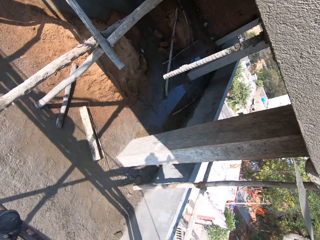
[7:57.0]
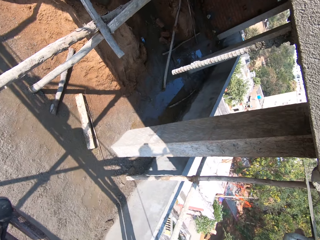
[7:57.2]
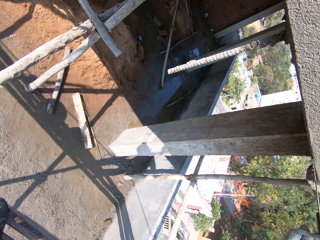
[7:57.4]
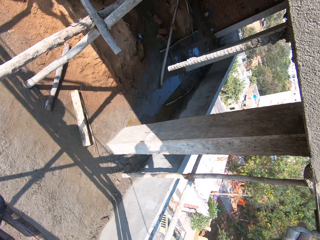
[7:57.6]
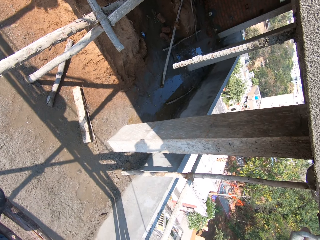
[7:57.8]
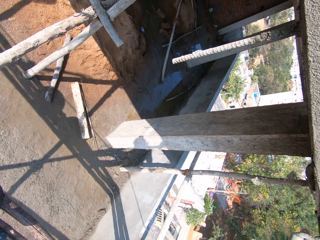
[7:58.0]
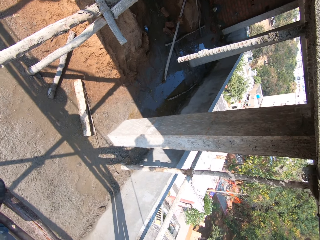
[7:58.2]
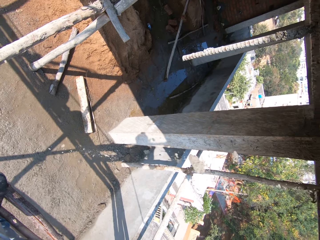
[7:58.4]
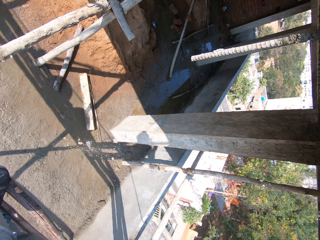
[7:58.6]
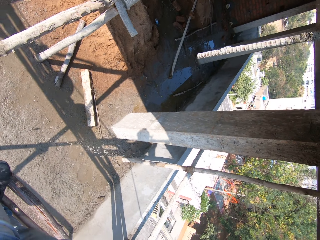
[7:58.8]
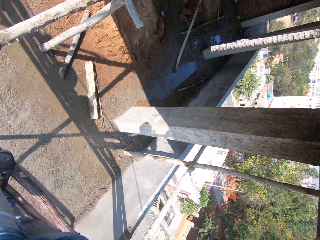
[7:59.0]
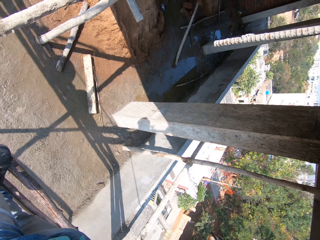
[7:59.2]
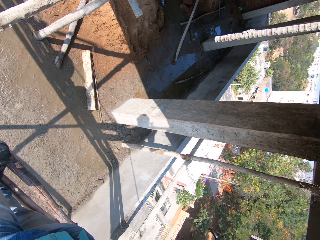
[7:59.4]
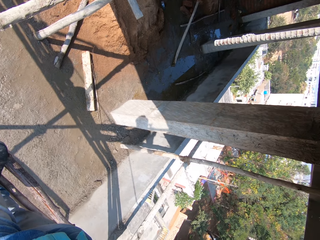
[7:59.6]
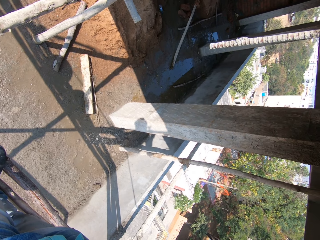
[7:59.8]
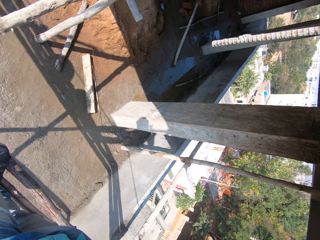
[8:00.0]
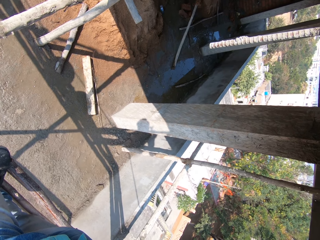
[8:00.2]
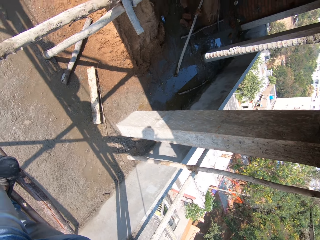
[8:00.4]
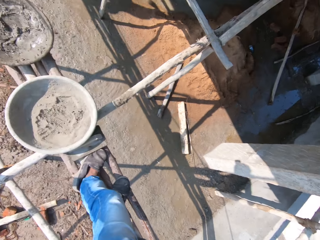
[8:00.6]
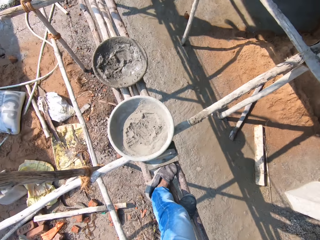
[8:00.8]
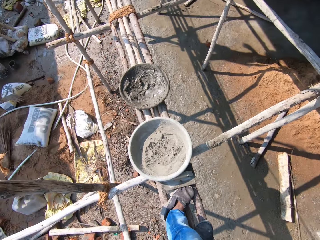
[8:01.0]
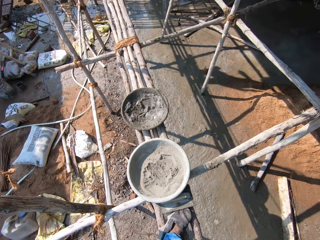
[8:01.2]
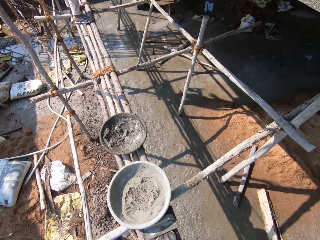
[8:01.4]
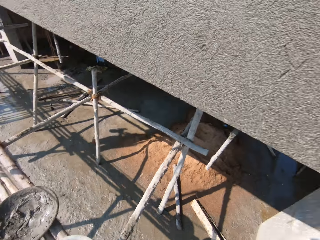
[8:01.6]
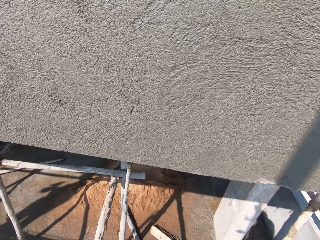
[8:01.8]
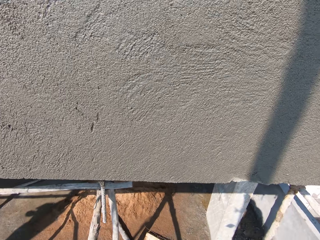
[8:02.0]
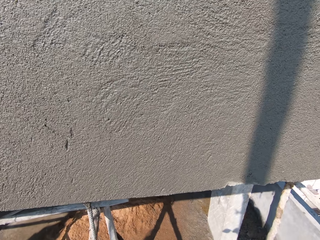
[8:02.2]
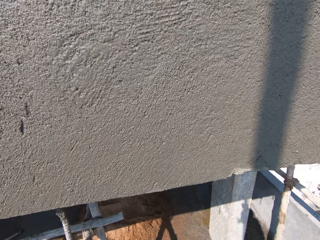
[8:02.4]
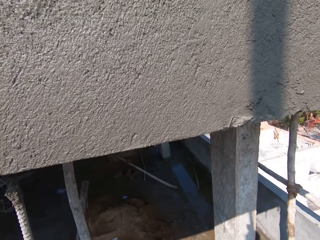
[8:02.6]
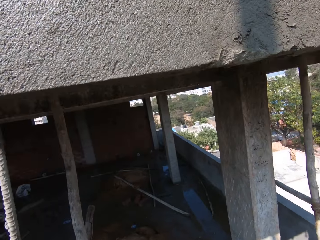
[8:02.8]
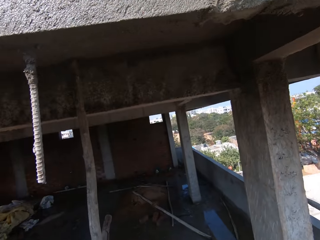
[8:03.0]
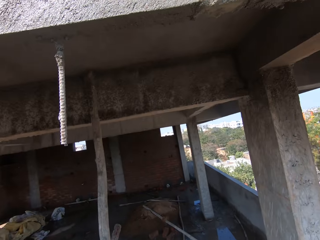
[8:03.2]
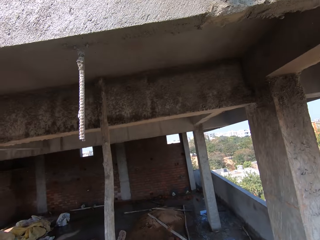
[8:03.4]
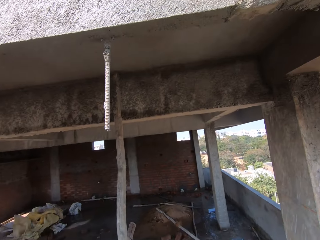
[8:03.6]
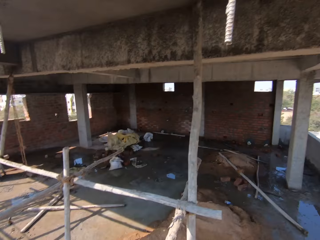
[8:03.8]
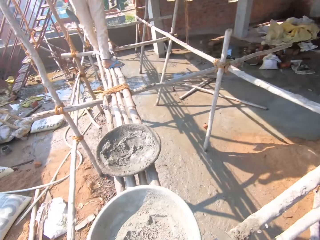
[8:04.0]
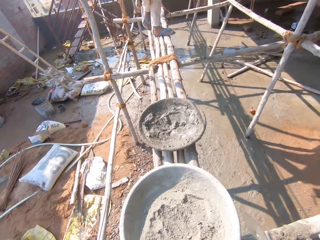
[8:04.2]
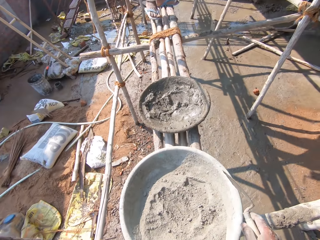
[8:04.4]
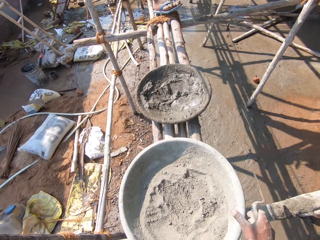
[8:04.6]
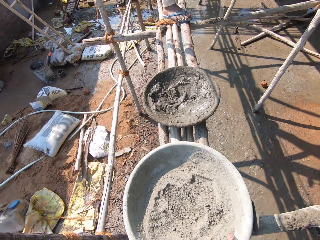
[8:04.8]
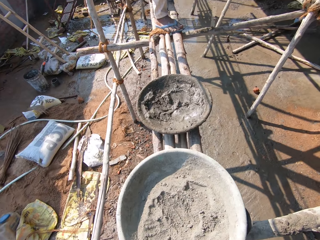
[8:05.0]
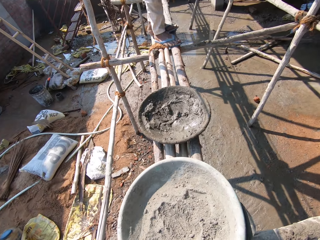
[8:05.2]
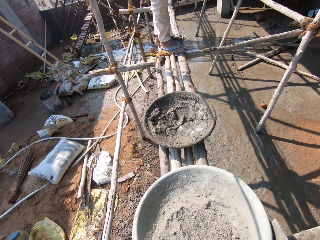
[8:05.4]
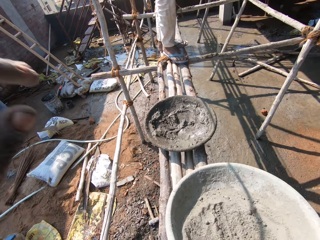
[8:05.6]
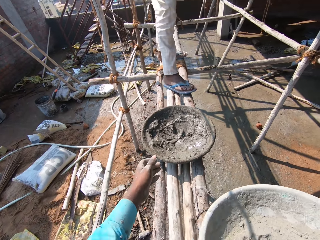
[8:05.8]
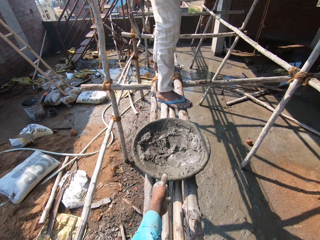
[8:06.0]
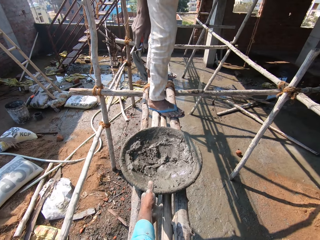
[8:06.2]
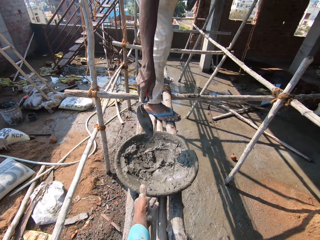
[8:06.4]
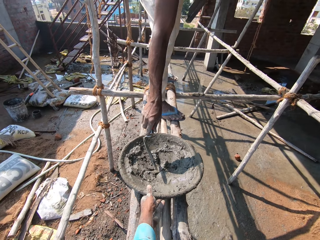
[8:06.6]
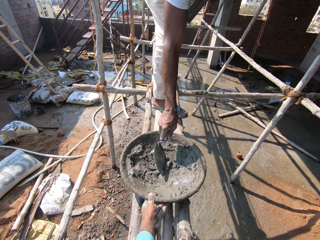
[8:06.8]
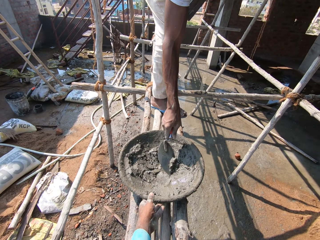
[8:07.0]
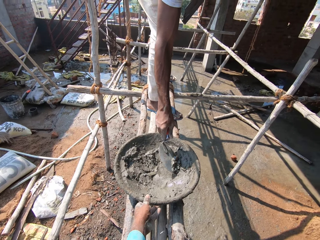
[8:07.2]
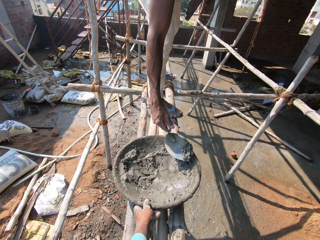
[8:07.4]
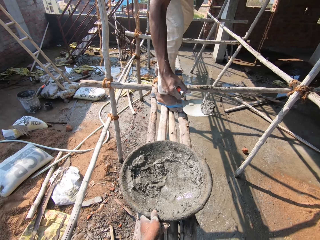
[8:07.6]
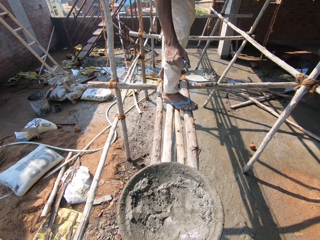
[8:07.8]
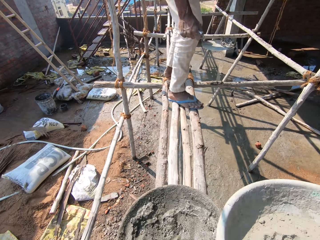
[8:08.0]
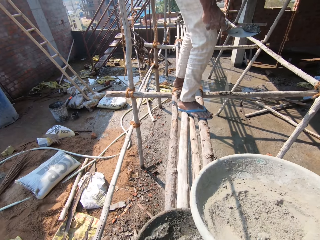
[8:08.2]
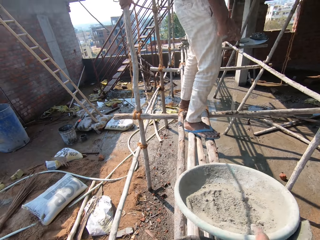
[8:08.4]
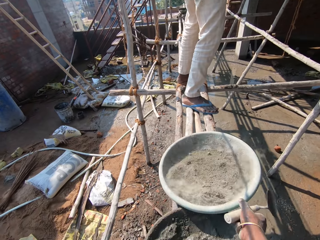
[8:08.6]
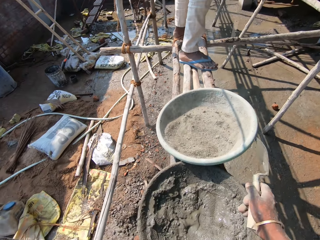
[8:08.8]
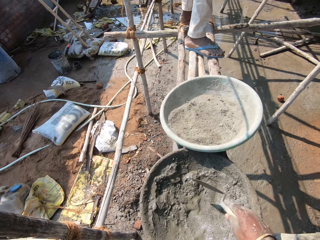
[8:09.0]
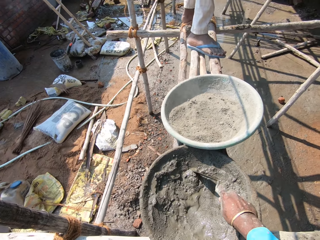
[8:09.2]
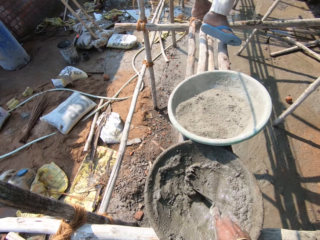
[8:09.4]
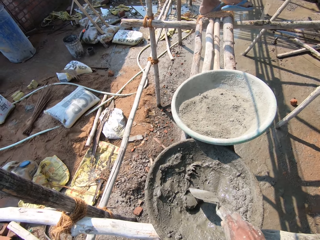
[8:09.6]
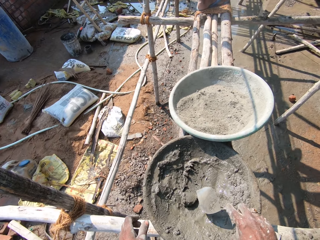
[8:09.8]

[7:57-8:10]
The camera wearer picks the basin. They move the basin of mortar. The man talks to the camera wearer. The man picks some mortar by the trowel. The camera wearer drops the basin.

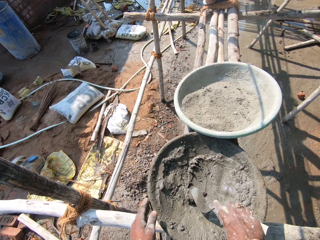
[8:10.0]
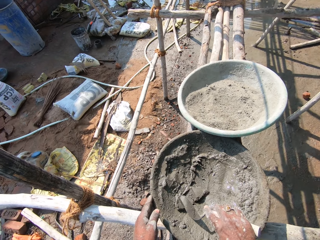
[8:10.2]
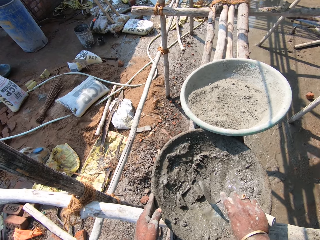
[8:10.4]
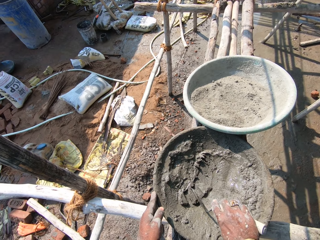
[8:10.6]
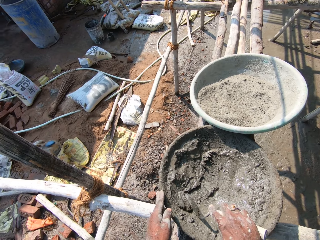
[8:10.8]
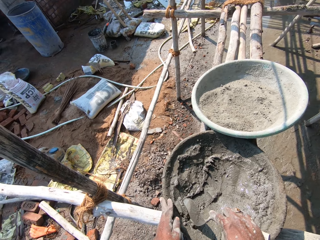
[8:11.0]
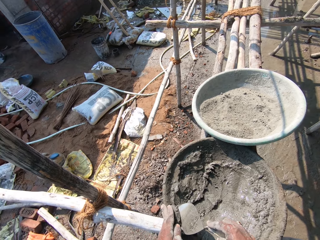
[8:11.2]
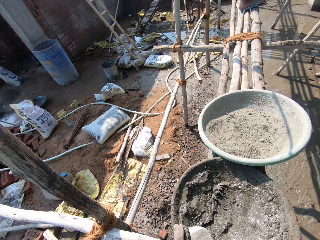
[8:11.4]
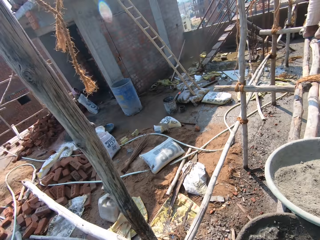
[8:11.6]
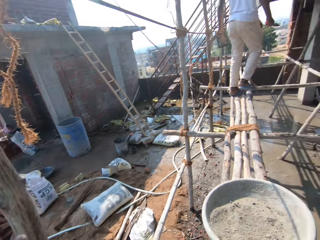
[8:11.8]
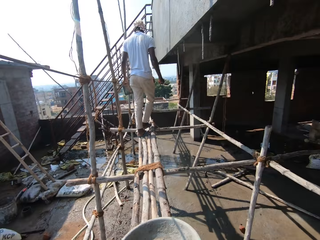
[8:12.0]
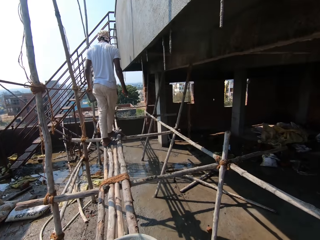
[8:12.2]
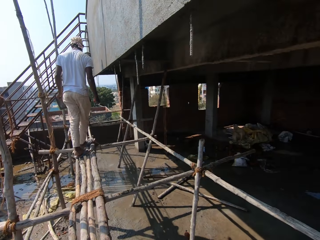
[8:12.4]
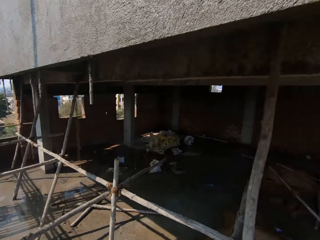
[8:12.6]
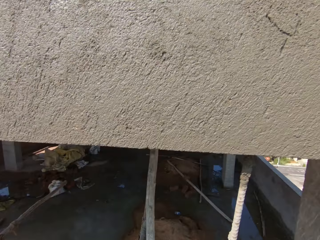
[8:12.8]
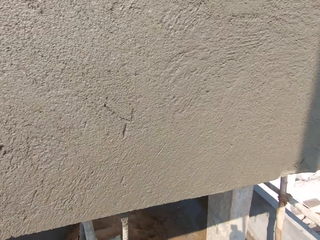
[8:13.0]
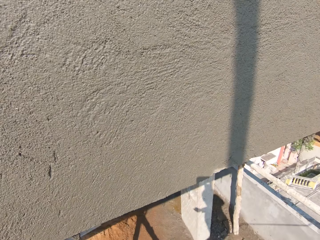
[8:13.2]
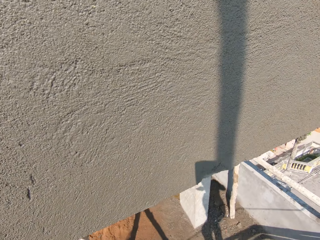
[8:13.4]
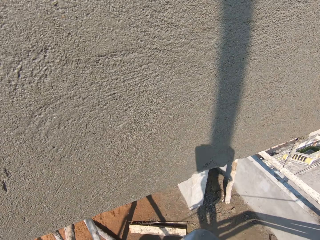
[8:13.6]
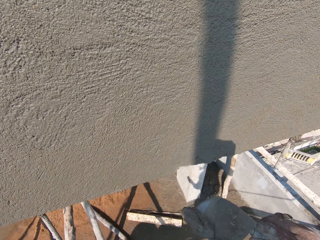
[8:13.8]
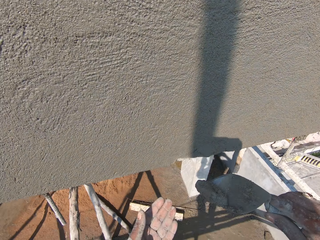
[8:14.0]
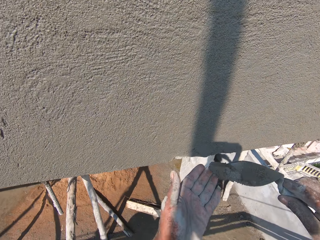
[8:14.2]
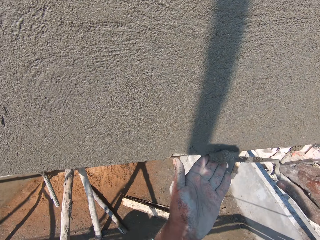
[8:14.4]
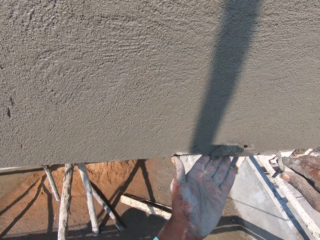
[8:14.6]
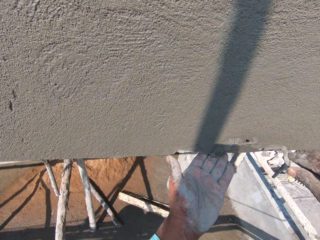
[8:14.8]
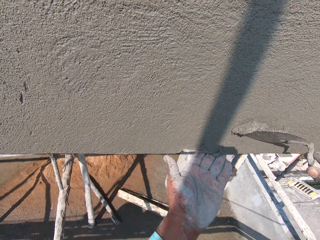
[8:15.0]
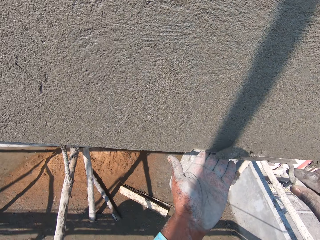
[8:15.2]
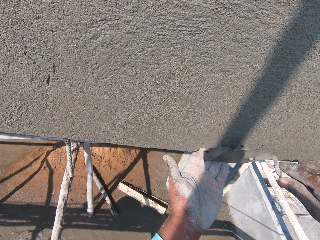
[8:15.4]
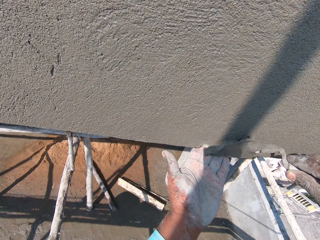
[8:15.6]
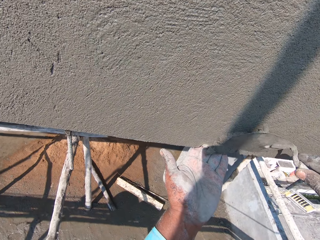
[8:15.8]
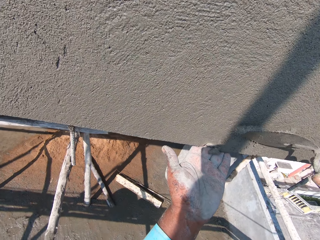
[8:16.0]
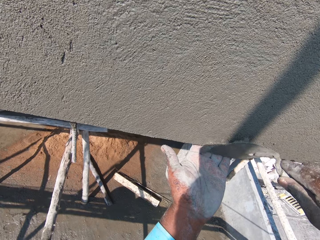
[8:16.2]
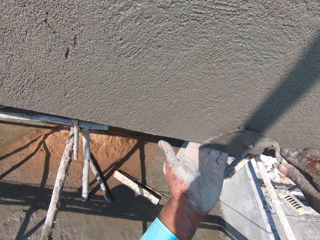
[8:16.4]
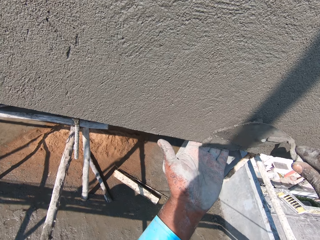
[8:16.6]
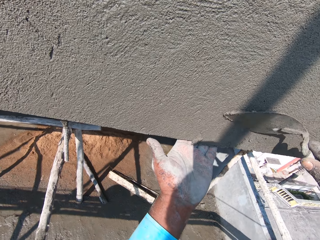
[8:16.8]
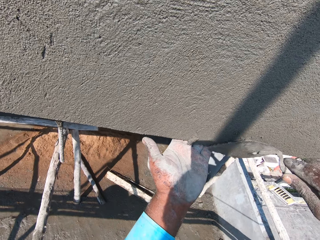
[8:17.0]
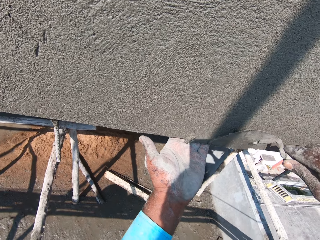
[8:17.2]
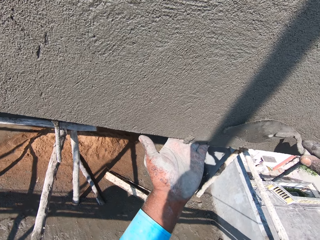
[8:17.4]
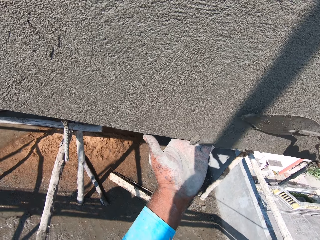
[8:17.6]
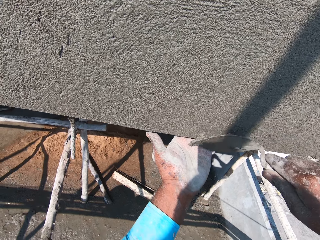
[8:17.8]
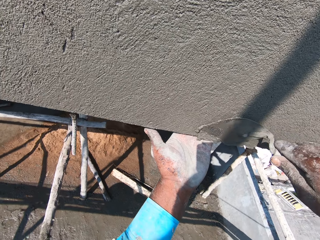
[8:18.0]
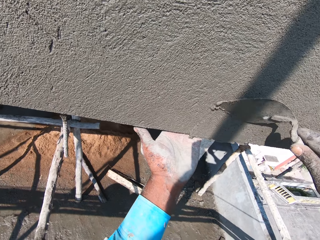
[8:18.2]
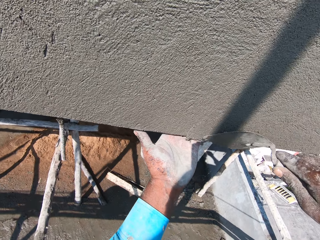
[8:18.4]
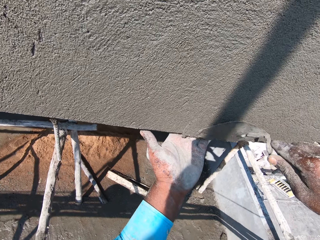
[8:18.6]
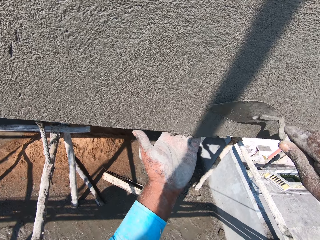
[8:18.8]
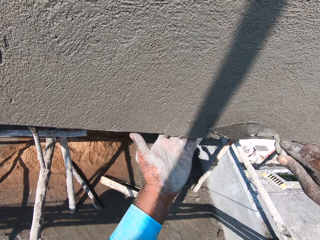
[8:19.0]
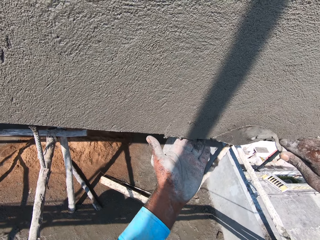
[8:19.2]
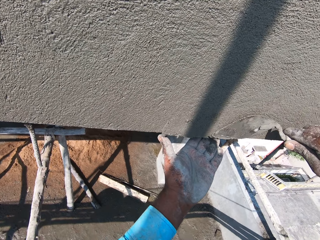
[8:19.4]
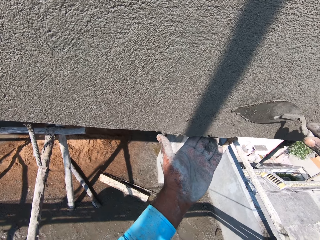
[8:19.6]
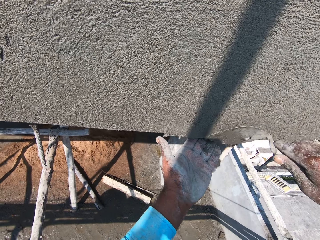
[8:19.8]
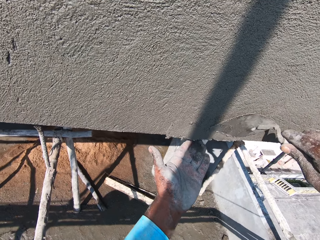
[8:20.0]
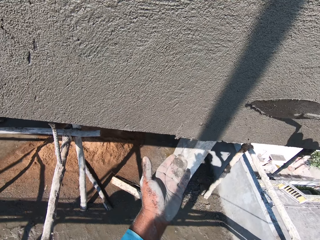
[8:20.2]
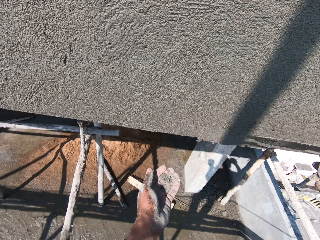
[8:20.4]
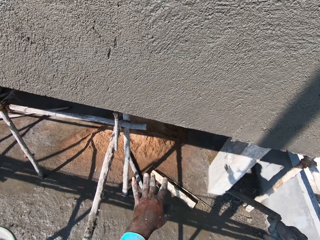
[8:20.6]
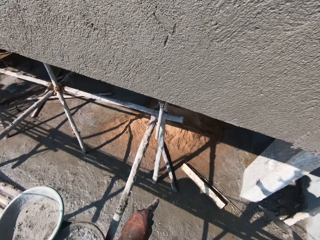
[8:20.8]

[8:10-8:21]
The camera wearer places a hand on the basin. They pick some mortar by the trowel. They paste the mortar on the wall.
